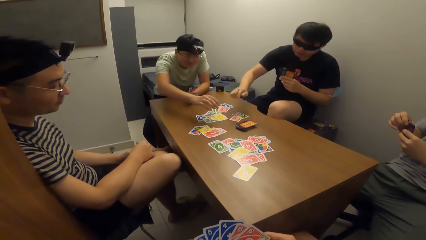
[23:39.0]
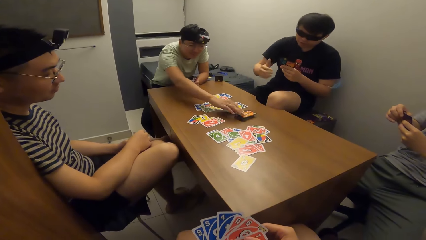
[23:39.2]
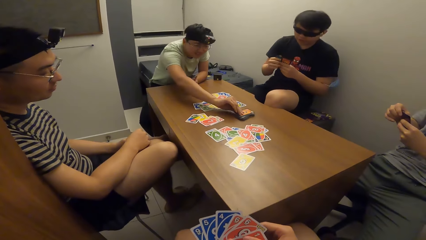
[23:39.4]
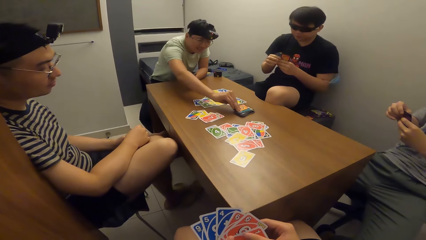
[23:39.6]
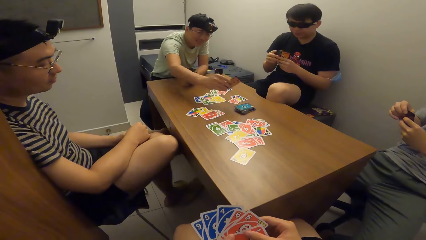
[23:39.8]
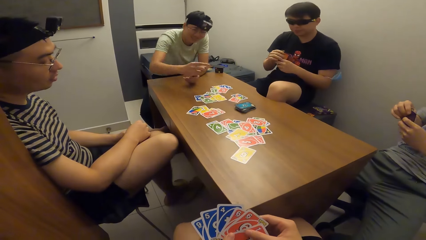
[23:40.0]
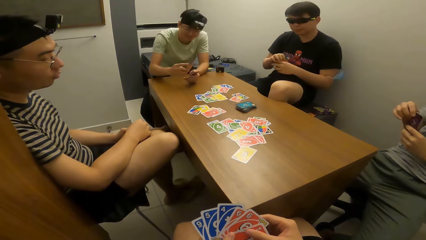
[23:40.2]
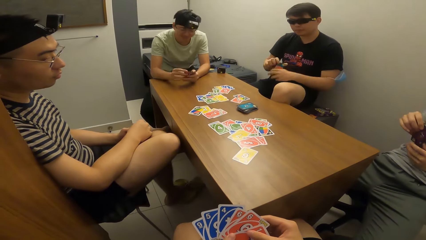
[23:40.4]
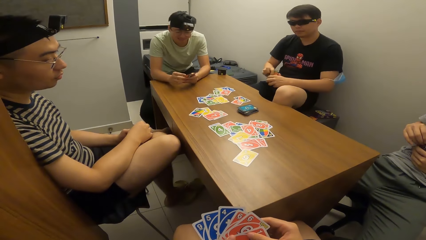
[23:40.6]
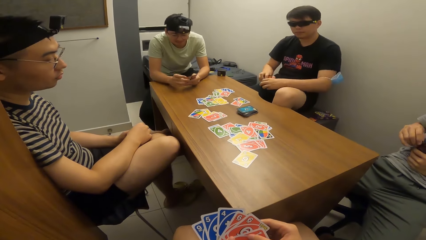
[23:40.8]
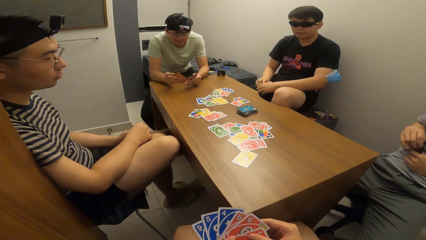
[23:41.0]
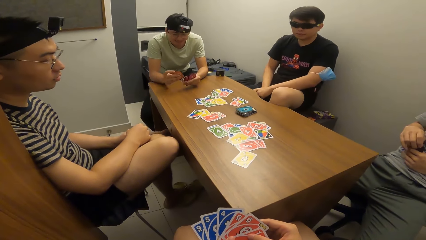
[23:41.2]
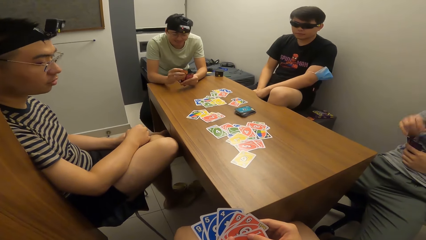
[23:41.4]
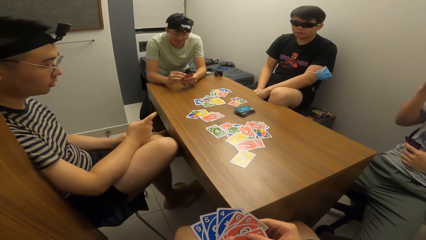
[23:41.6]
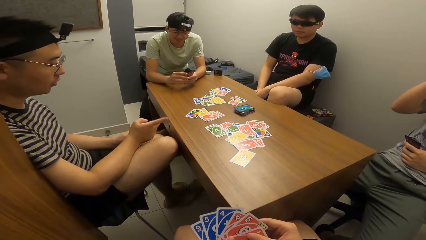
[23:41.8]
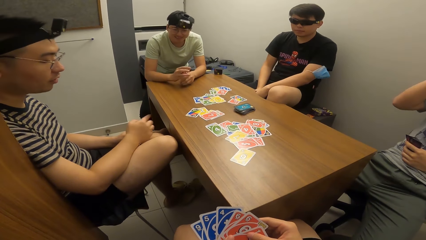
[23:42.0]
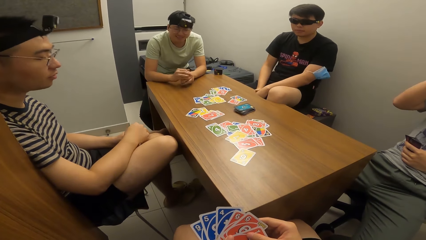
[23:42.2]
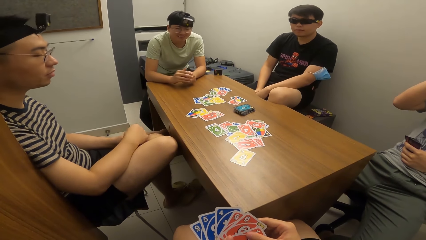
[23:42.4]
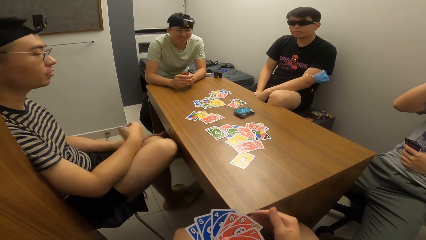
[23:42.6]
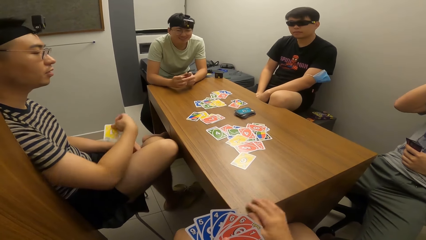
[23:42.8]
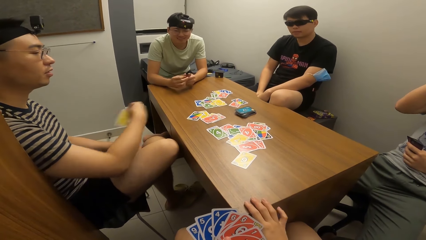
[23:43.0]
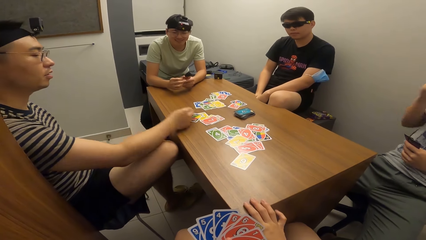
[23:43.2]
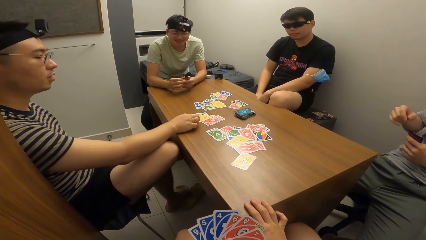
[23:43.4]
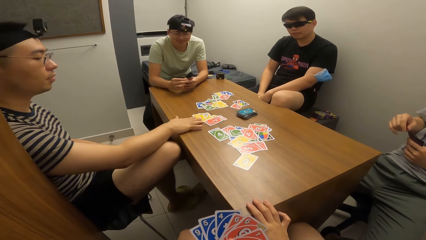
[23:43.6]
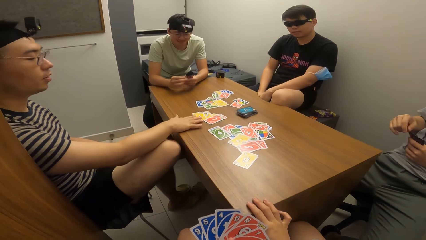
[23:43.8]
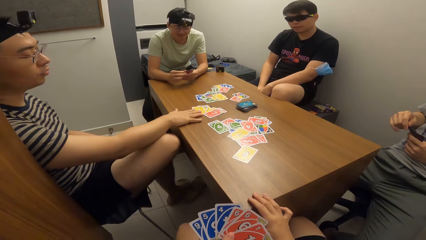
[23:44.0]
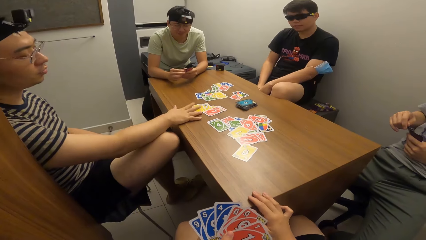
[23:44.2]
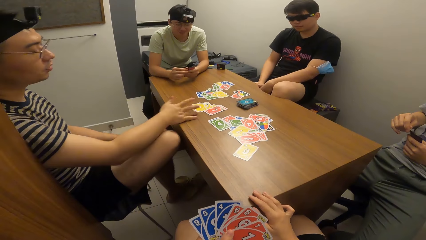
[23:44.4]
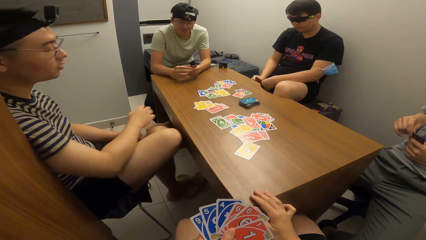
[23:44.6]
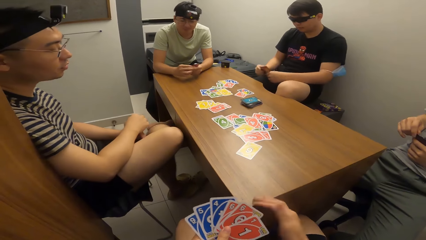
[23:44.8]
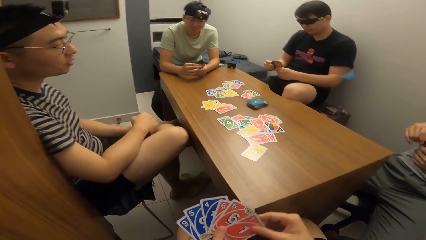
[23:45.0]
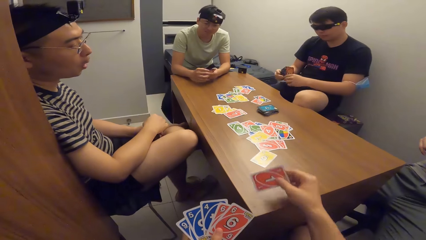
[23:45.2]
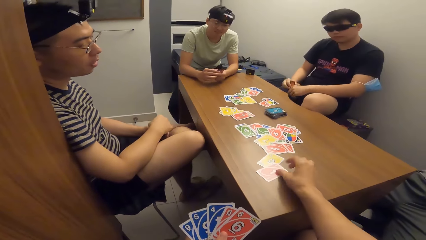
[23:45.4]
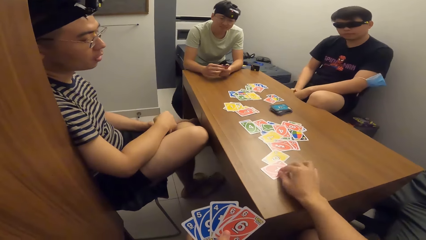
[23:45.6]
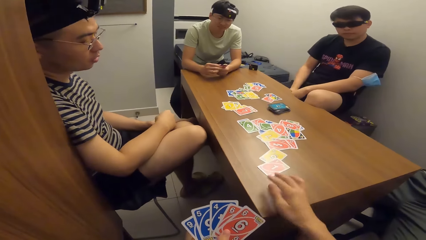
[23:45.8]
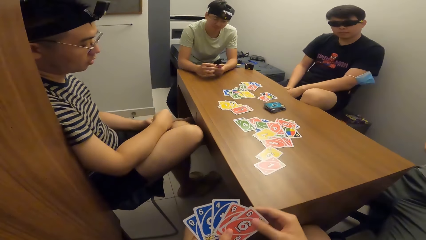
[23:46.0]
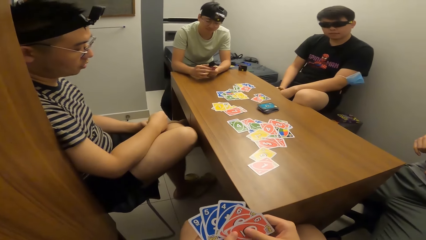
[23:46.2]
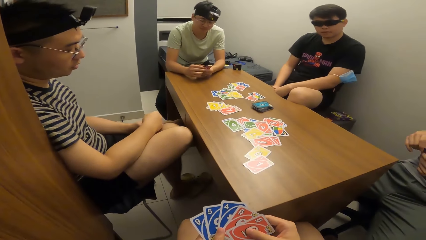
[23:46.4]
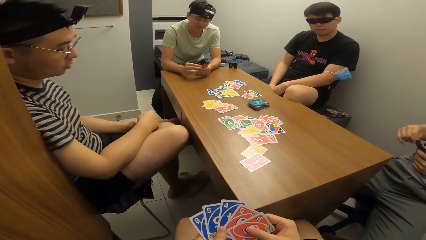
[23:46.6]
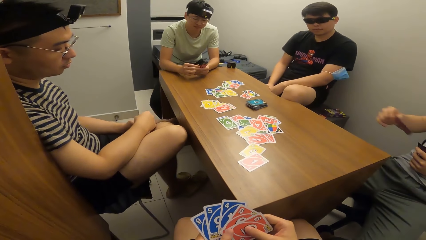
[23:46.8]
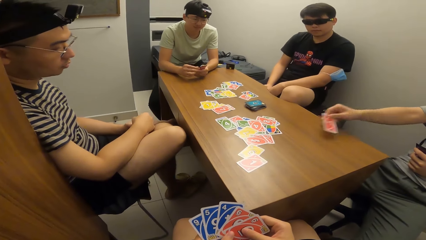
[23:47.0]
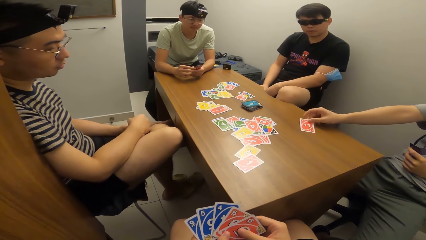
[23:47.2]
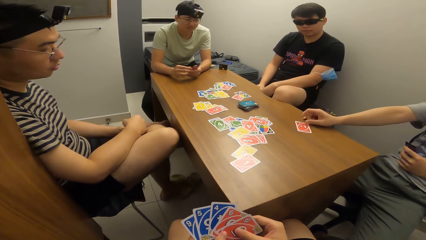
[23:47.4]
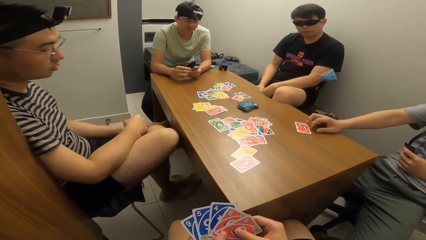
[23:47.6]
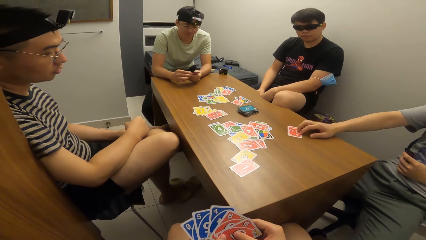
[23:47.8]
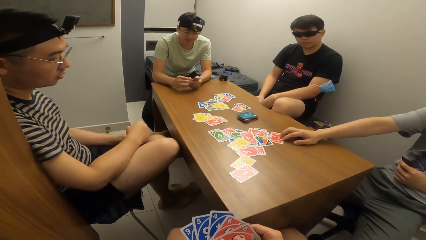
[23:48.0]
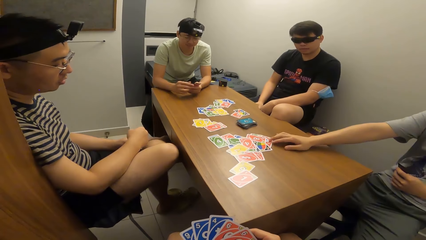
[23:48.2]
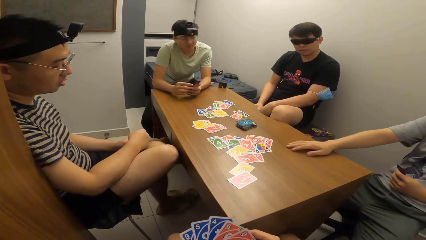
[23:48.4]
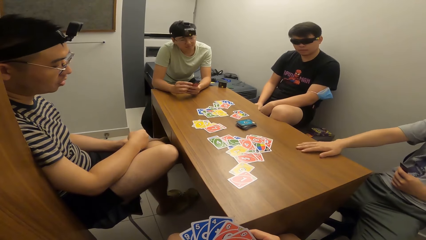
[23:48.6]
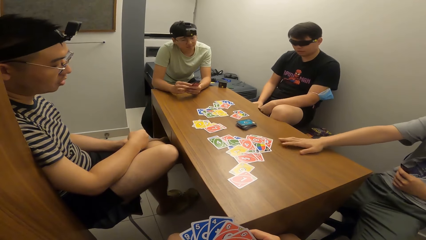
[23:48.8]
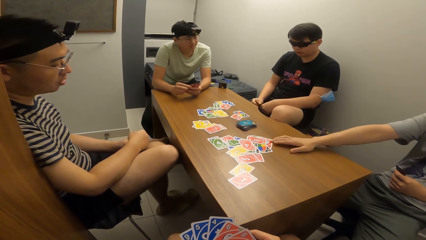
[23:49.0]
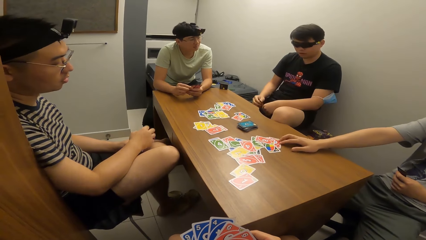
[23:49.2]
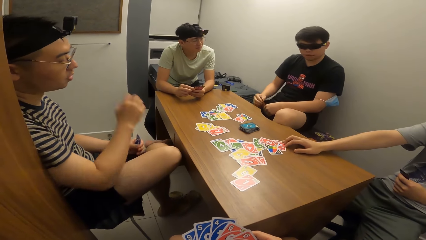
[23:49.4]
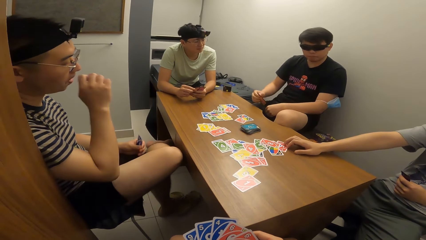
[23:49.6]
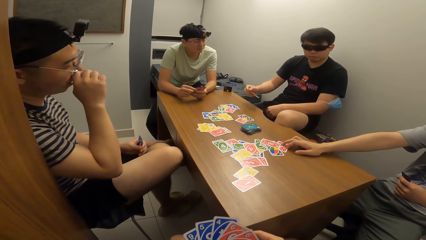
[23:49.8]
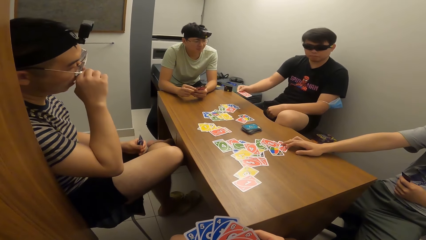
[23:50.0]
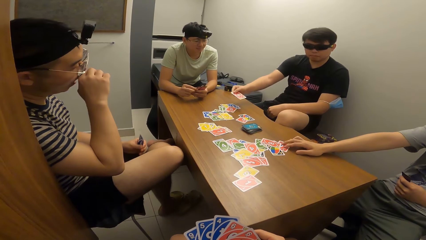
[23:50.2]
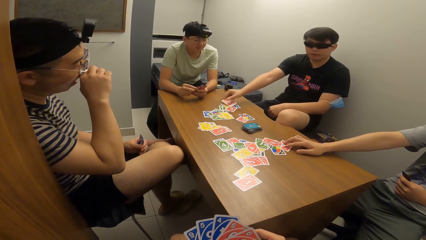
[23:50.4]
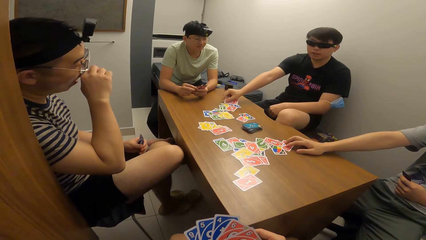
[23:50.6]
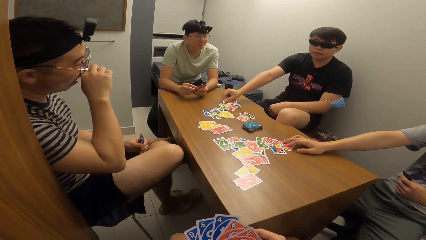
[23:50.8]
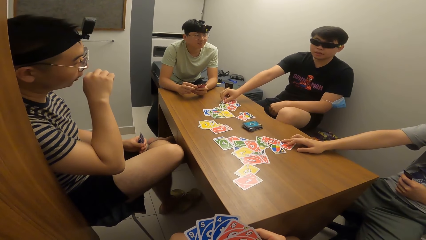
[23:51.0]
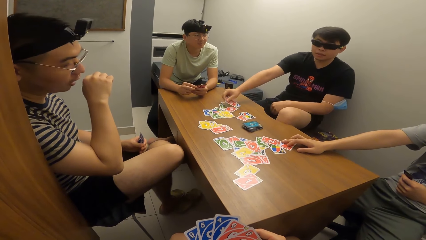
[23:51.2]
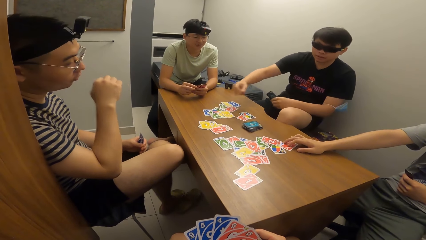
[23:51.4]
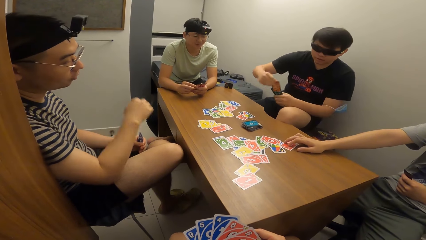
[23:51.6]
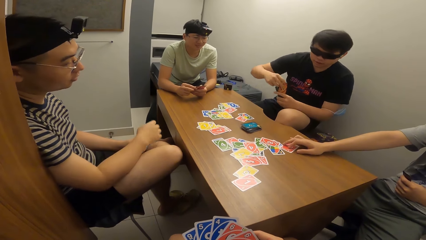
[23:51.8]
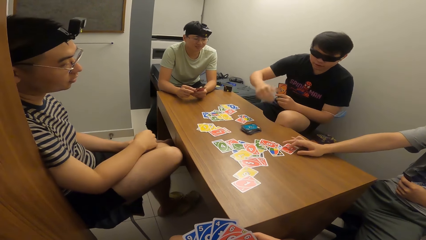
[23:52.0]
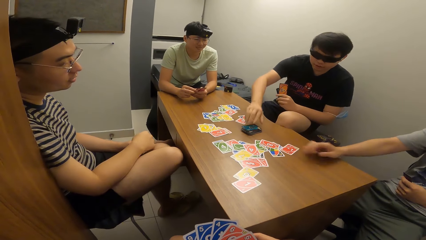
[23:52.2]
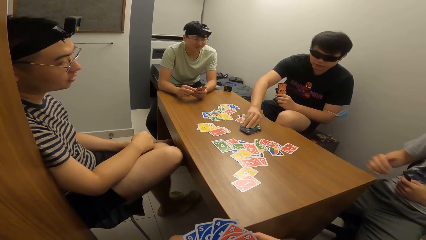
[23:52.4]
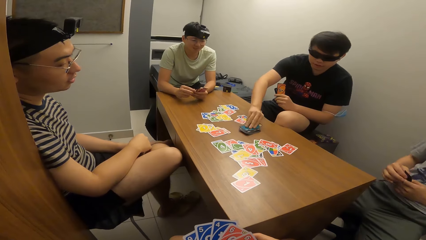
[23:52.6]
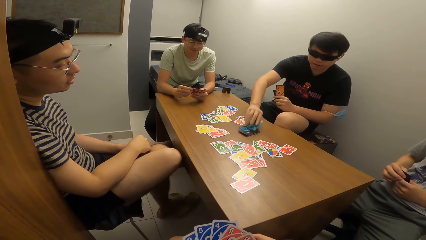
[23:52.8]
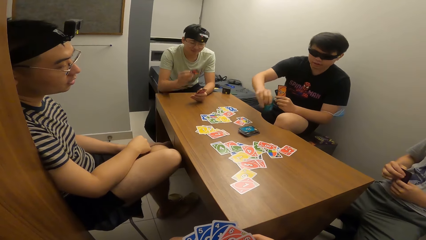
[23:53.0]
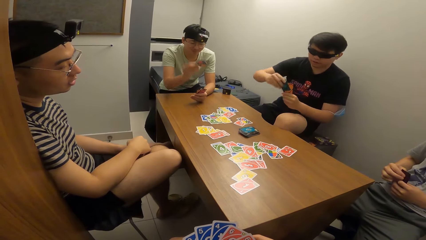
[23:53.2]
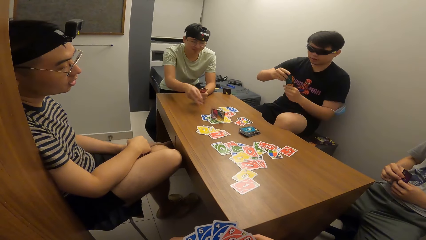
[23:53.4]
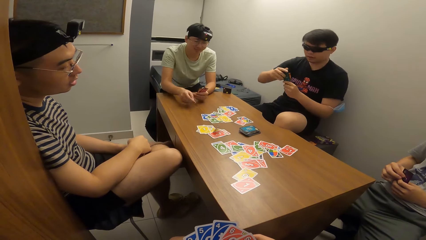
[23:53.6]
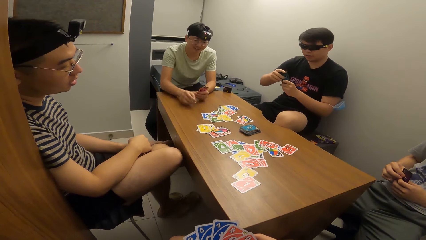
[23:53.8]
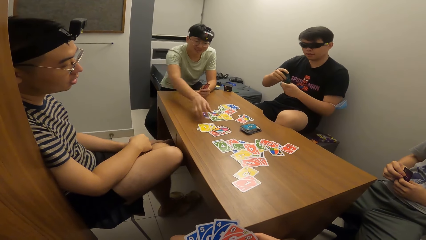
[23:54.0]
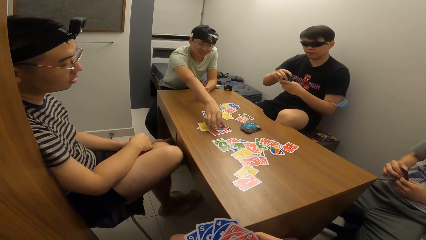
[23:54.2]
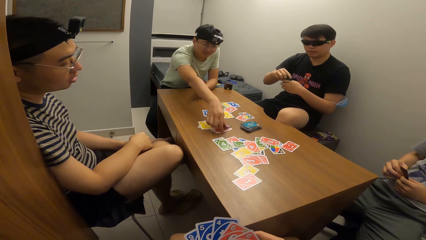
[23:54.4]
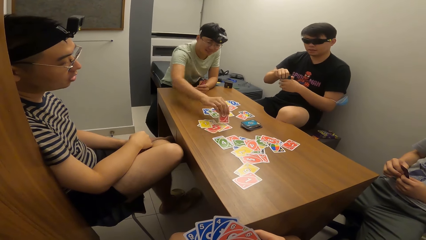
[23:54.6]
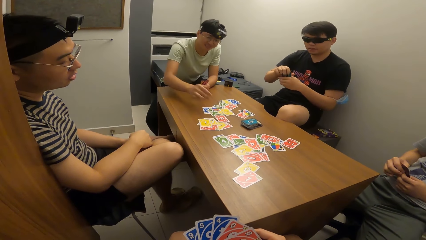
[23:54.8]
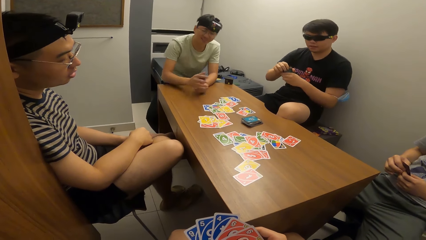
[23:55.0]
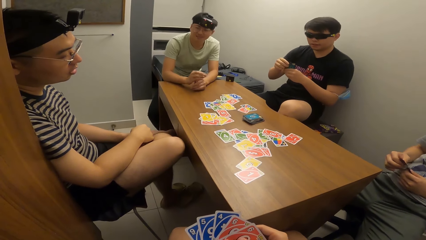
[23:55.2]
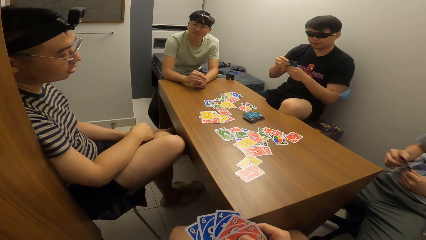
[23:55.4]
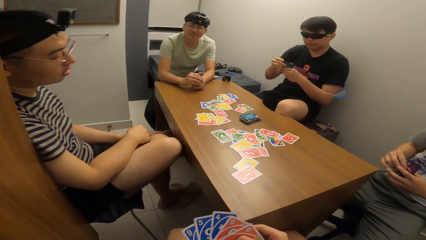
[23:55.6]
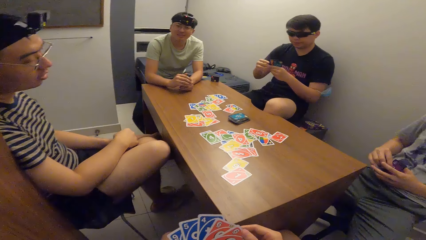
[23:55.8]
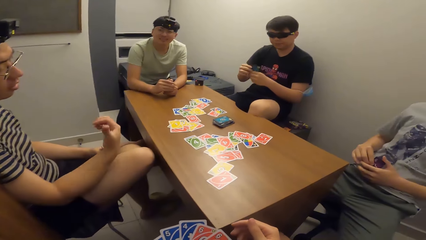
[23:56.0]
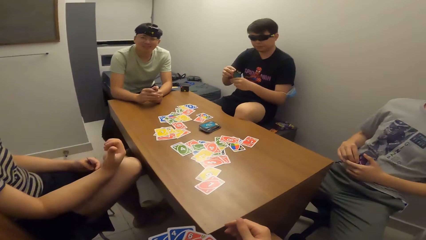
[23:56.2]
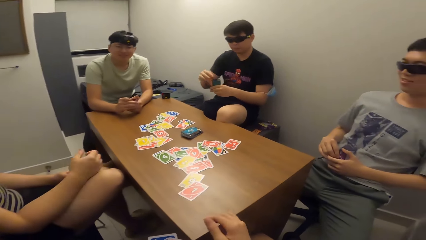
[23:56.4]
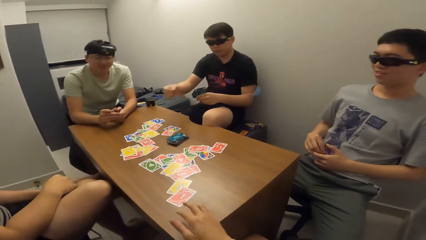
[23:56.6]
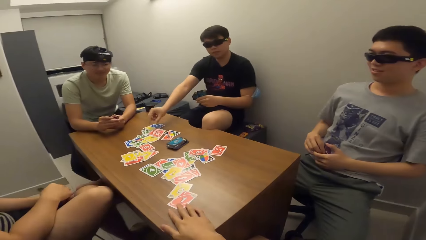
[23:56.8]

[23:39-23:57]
A man picks a card on the table with his right hand. Another man points a finger. The camera wearer places his right hand on the table. The second man plays a card in his right hand on the table. The camera wearer plays a card in his right hand on the table. A third man plays a card in his right hand on the table. The third man adjusts the card on the table with his right hand. A fourth man plays a card in his right hand on the table. The second man places his hand on his mouth, swings his head and places his hand on his lap. The fourth man picks a card on the table with his right hand. The first man plays a card in his right hand on the table. The fourth man flips the card on the table with his right hand. The first man turns the card. The second man points at the camera wearer.
